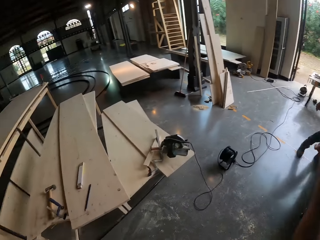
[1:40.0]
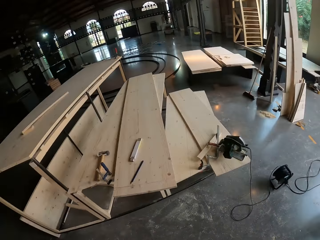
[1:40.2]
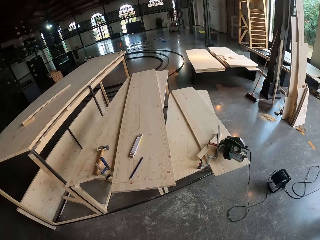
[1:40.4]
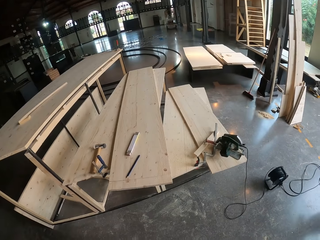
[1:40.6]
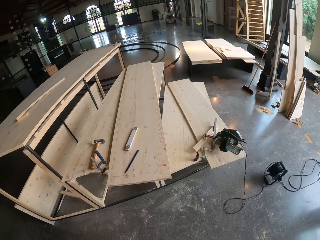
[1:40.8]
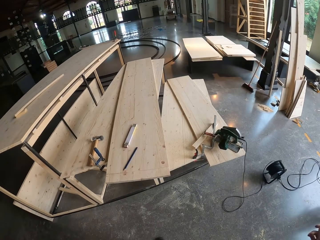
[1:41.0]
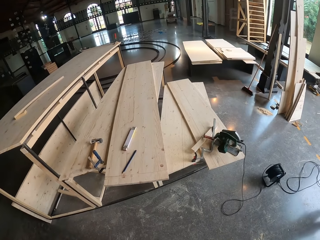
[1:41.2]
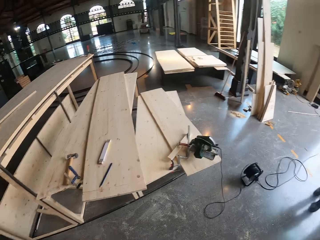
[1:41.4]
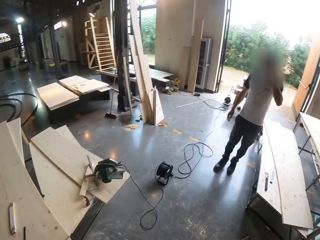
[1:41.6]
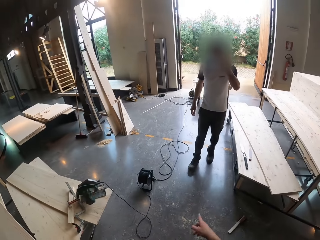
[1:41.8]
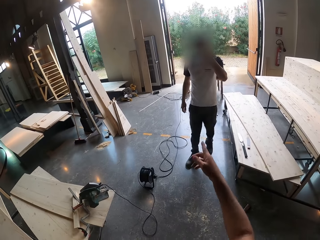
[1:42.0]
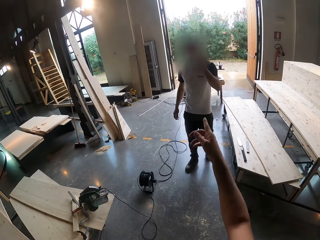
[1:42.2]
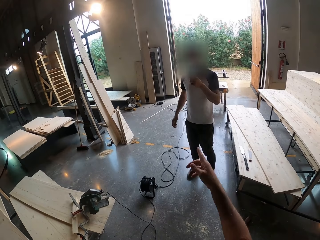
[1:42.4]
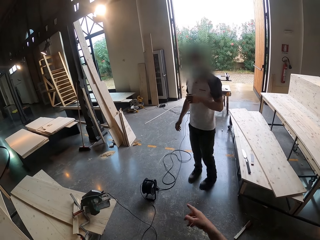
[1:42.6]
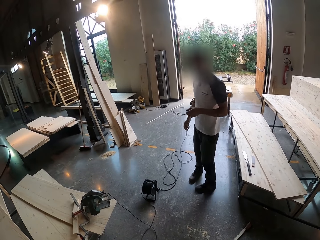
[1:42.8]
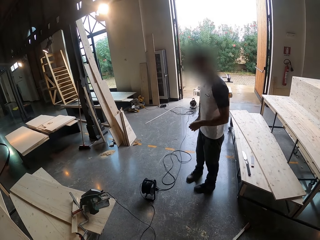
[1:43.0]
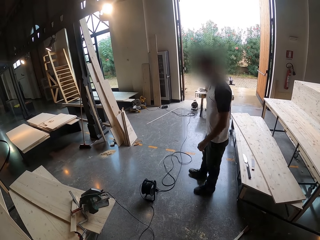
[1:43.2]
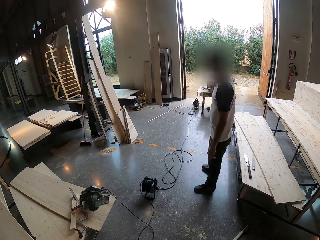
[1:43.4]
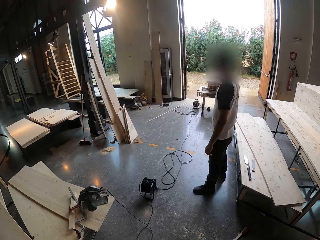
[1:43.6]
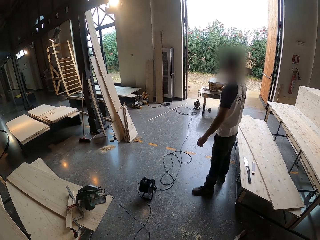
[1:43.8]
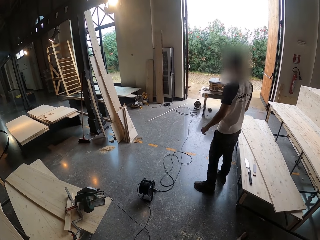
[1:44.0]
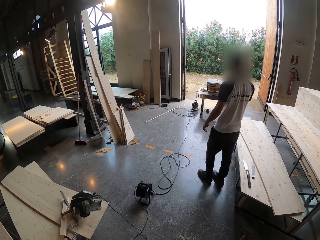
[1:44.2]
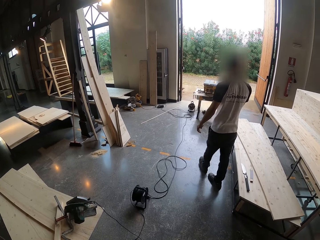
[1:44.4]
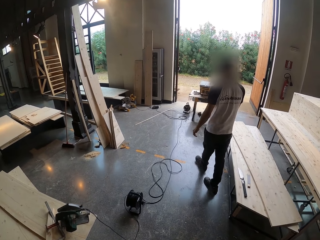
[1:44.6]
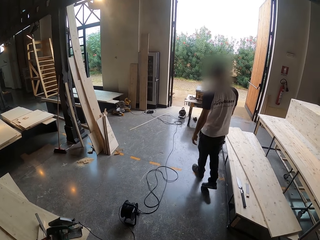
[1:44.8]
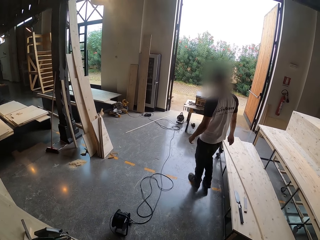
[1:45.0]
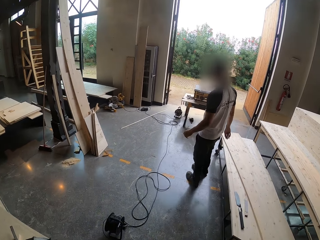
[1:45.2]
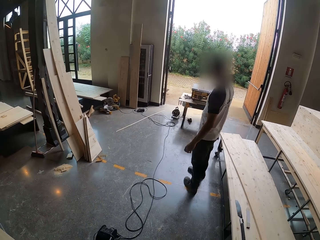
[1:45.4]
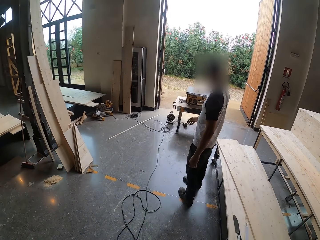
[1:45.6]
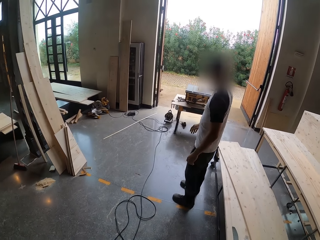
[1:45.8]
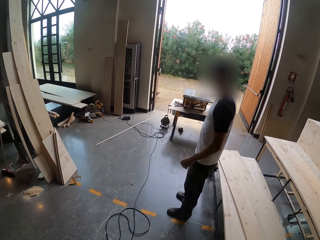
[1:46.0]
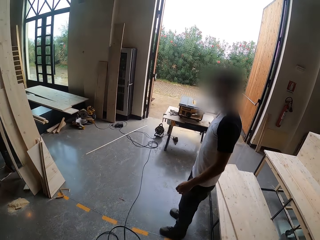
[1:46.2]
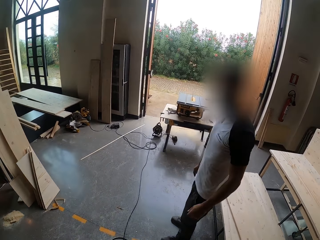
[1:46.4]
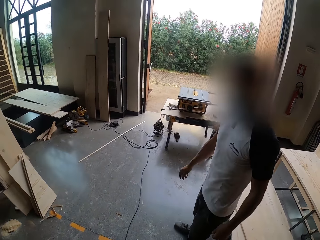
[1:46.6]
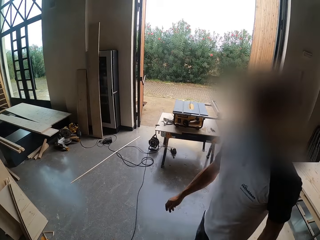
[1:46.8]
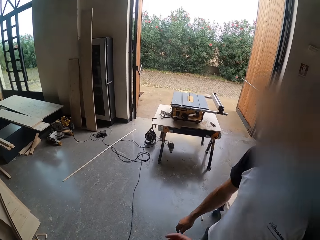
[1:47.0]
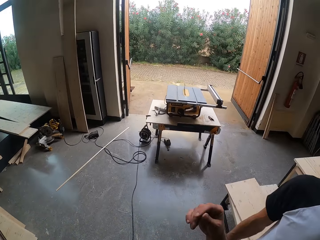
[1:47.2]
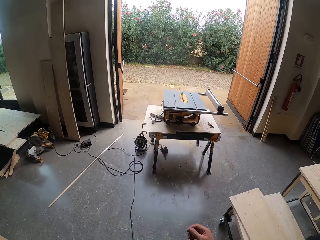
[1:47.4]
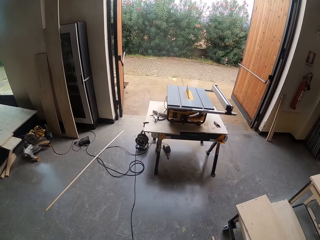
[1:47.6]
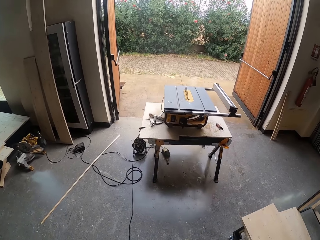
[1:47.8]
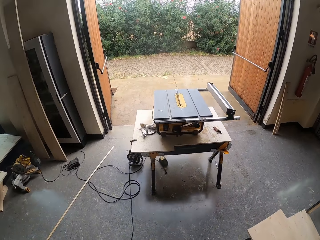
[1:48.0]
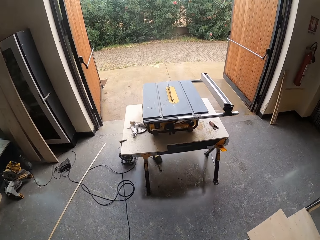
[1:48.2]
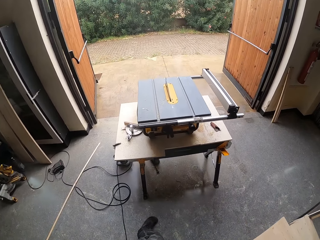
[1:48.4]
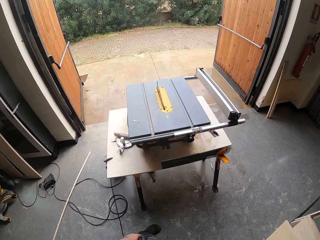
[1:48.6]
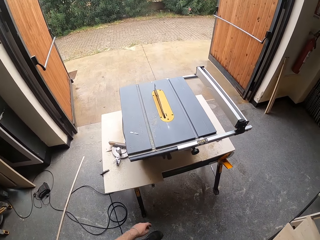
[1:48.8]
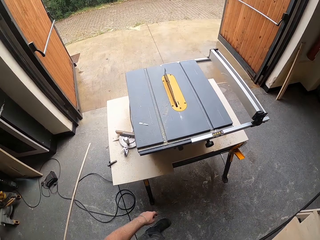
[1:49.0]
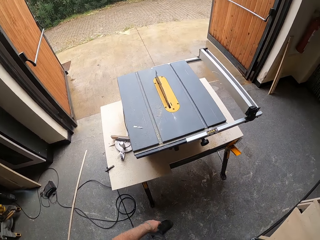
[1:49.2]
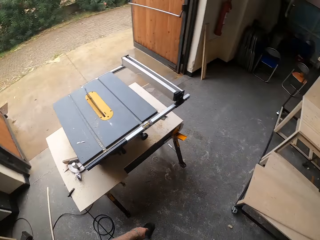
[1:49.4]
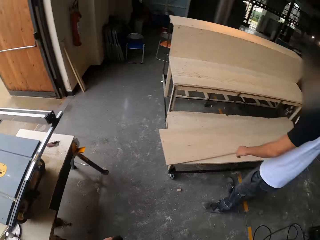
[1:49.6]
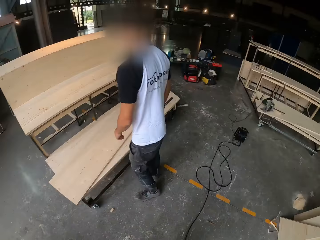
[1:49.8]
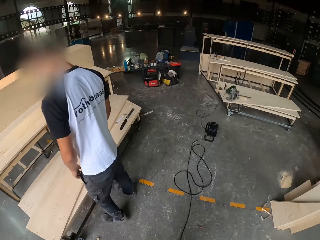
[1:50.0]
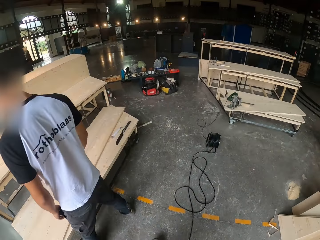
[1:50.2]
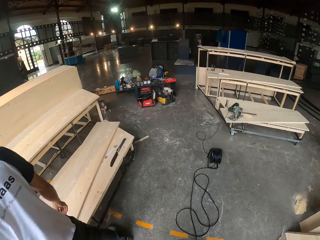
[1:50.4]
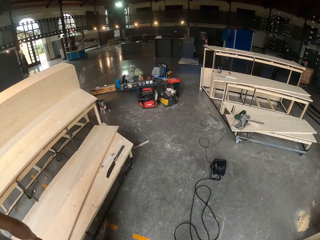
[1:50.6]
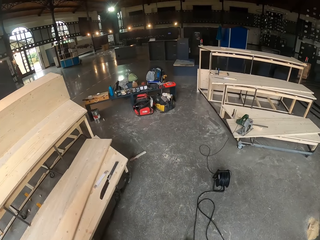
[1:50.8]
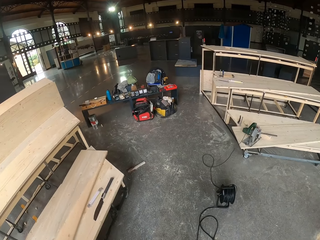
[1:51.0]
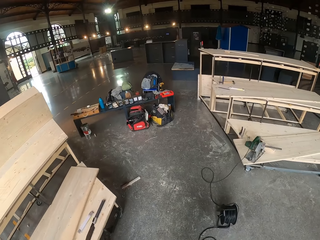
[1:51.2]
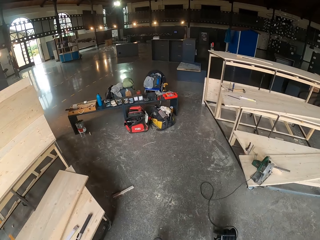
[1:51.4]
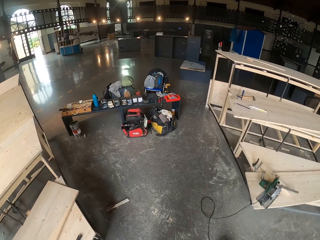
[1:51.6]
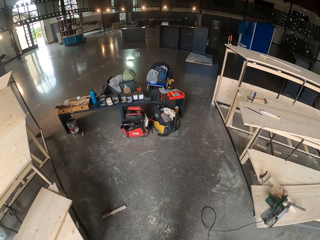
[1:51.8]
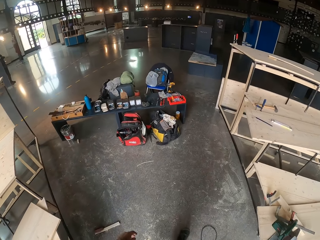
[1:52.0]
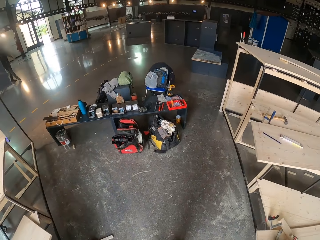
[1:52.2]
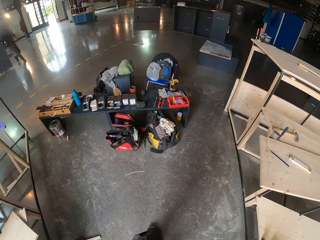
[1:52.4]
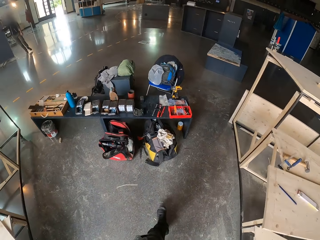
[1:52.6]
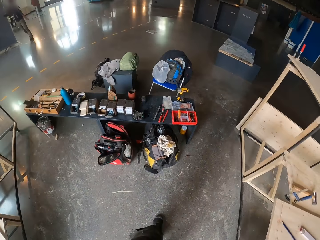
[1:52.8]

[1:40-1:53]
The camera wearer walks around. They look around. They walk around.

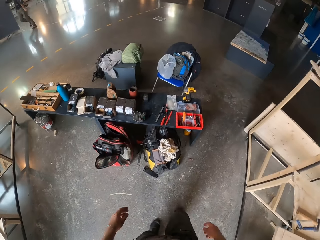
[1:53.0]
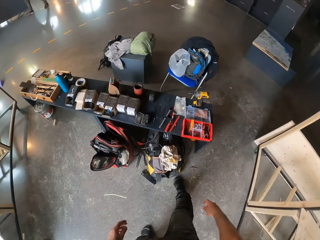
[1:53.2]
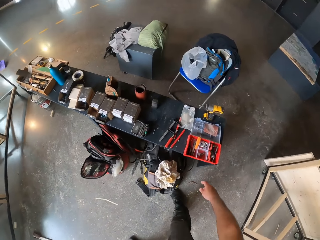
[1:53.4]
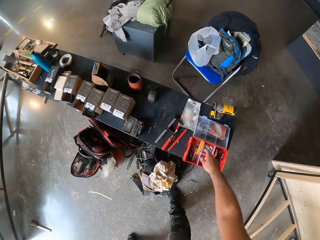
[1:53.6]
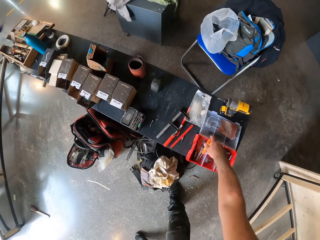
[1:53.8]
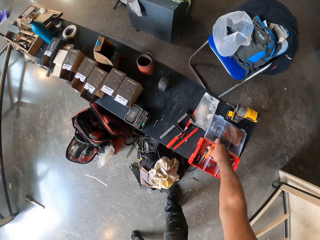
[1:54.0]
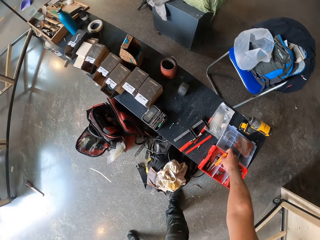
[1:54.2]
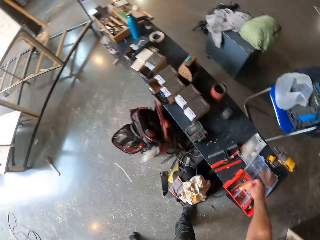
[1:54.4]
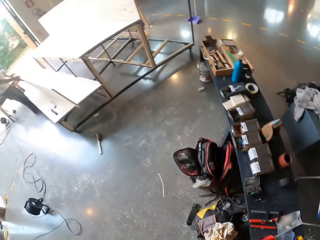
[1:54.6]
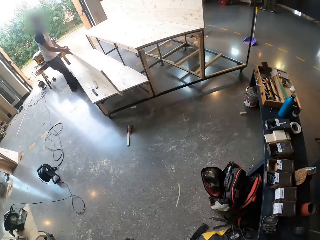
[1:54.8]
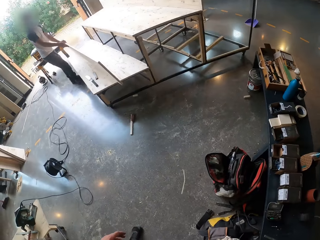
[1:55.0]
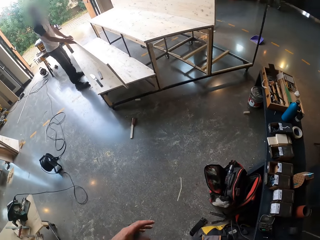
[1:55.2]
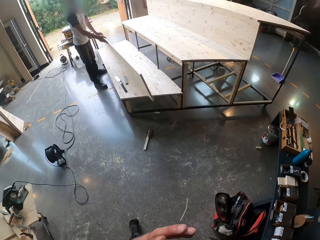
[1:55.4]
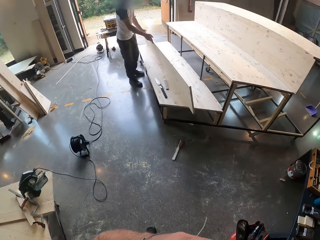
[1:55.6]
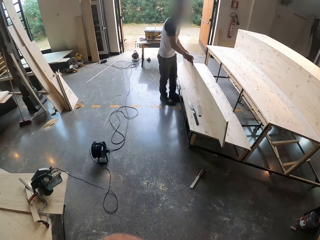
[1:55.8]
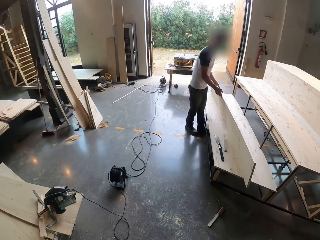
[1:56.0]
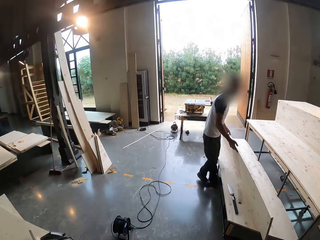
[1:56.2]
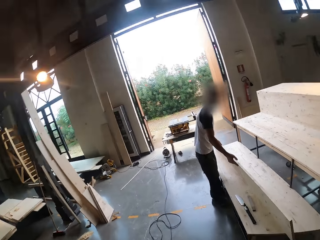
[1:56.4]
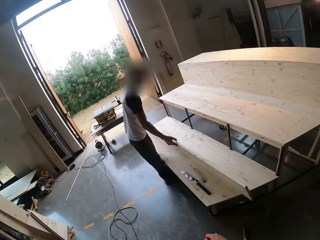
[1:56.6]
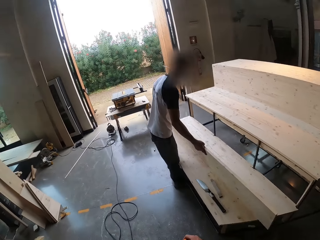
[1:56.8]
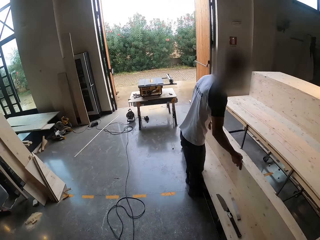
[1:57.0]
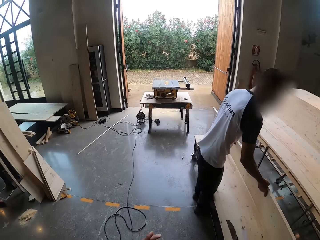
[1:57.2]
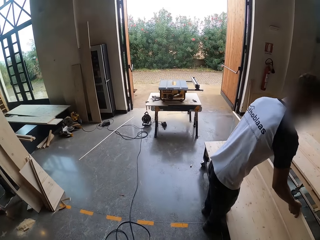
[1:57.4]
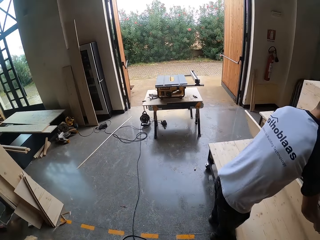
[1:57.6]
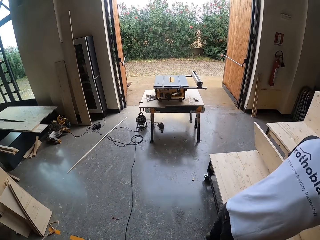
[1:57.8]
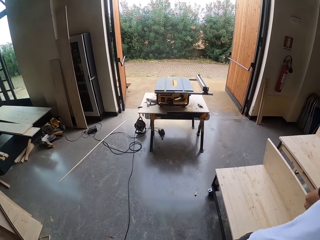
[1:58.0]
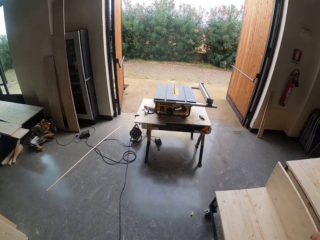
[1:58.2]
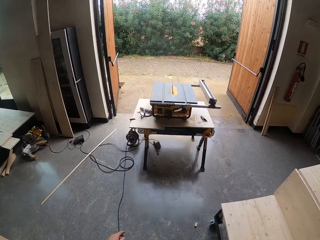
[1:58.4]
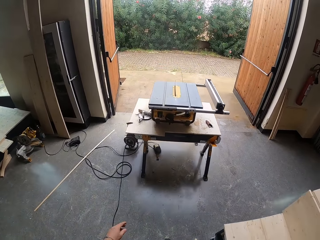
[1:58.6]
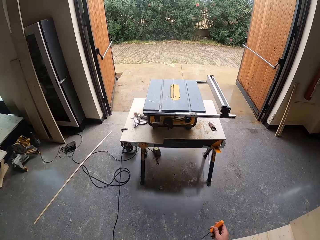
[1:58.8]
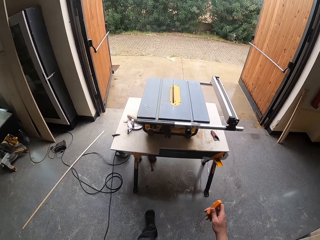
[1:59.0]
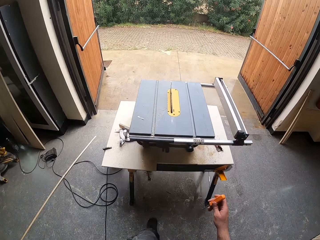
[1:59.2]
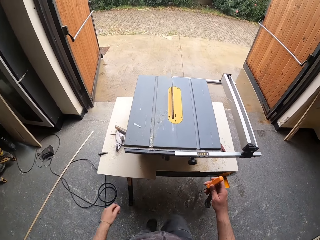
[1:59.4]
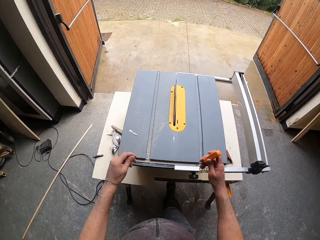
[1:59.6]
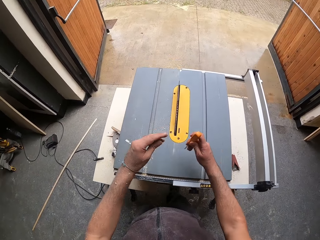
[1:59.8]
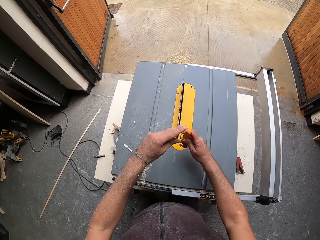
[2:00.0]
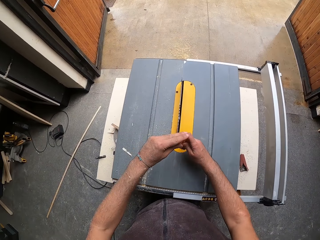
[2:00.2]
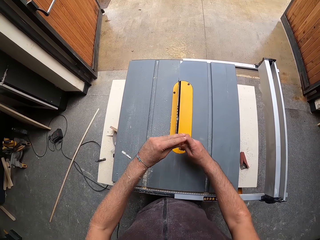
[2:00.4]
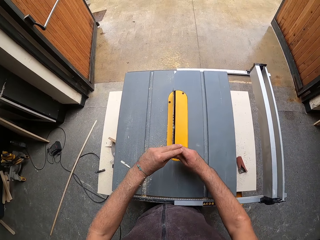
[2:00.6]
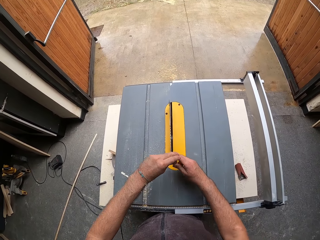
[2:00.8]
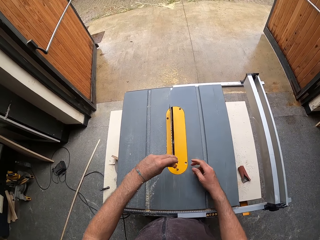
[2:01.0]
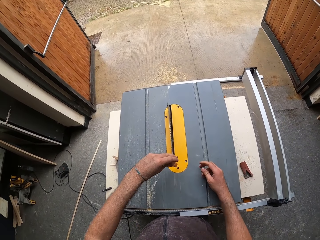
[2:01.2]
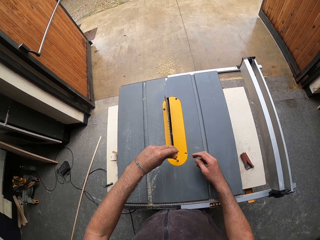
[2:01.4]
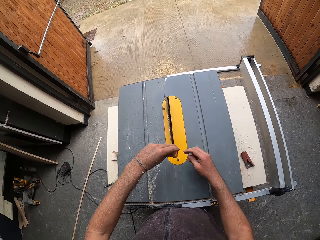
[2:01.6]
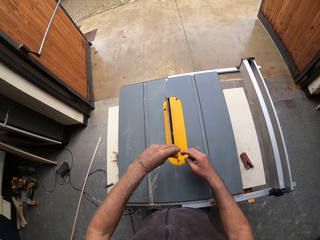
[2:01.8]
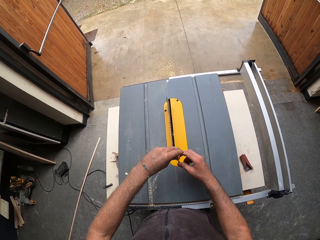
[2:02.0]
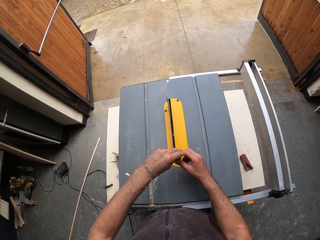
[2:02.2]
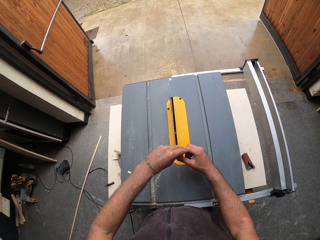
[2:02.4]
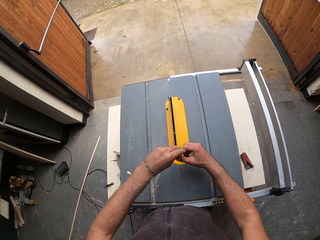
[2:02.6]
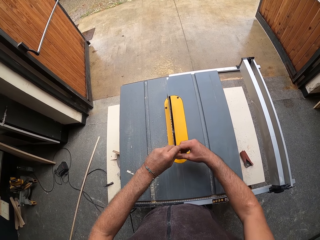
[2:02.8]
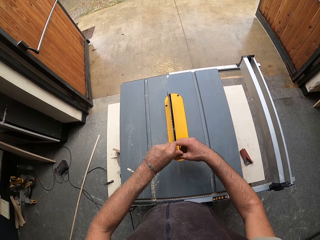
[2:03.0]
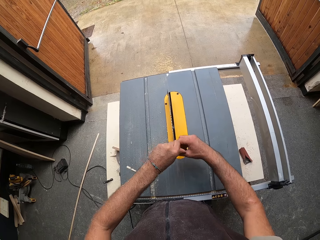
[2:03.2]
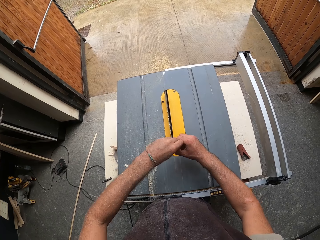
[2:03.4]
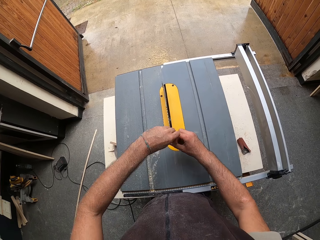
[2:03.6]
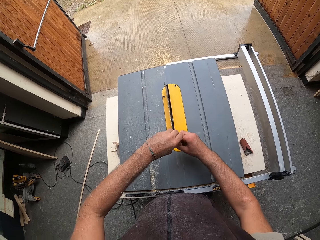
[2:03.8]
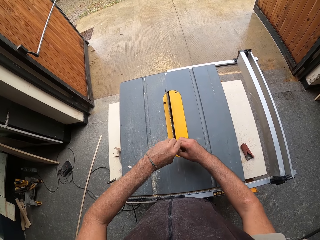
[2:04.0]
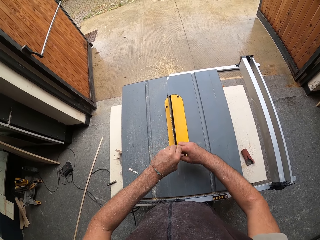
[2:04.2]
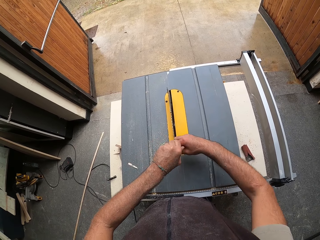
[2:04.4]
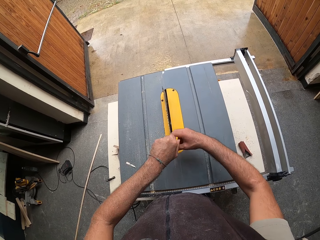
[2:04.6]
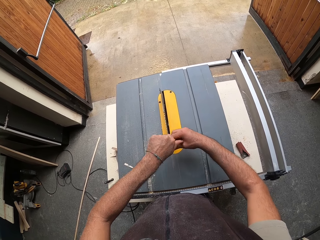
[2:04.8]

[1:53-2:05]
The camera wearer picks a screwdriver from a tool box on a black table with his right hand. A man holds the plywood on the work table with both hands. The camera wearer looks around. He walks around. He fixes the wood cutter machine. He loosens a screw on the table saw with the screwdriver in his hands.
